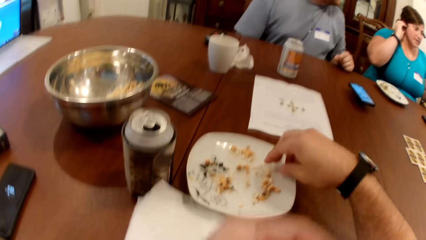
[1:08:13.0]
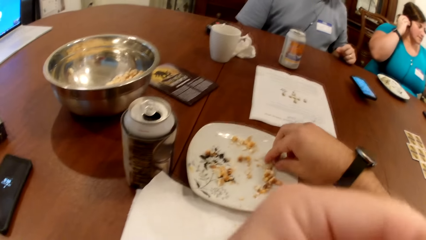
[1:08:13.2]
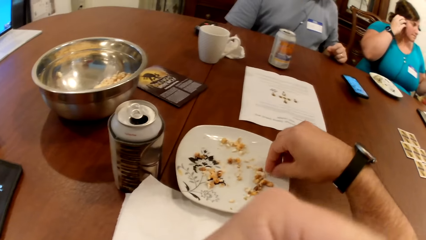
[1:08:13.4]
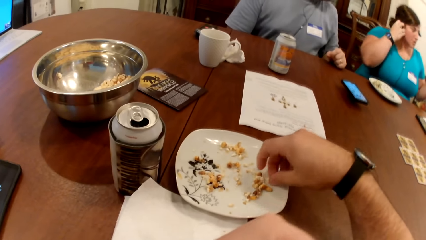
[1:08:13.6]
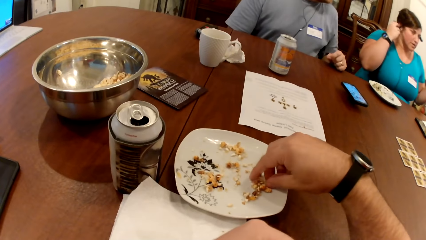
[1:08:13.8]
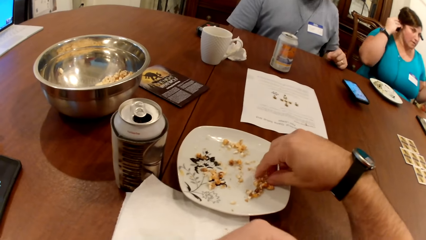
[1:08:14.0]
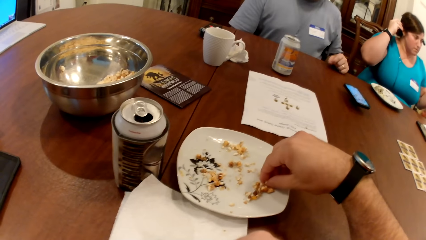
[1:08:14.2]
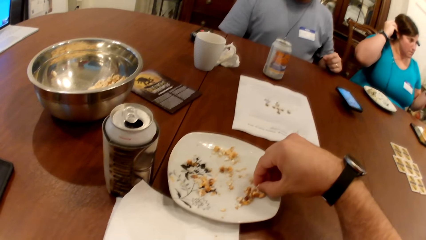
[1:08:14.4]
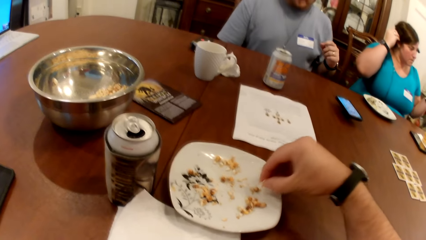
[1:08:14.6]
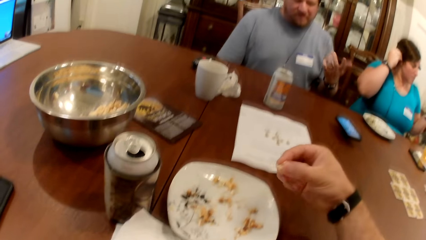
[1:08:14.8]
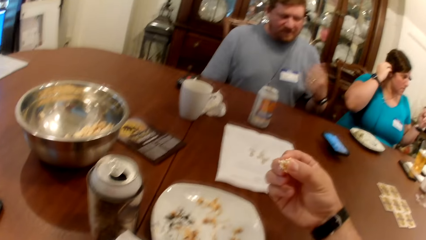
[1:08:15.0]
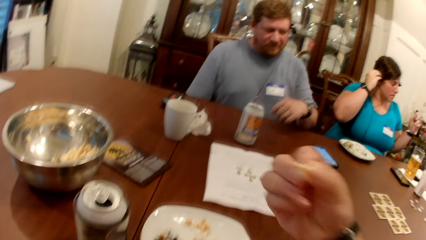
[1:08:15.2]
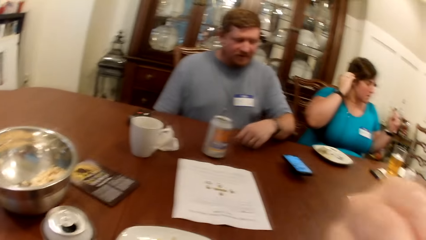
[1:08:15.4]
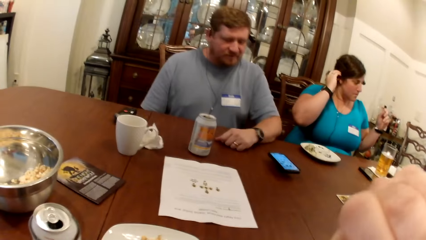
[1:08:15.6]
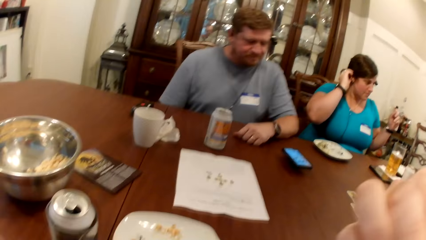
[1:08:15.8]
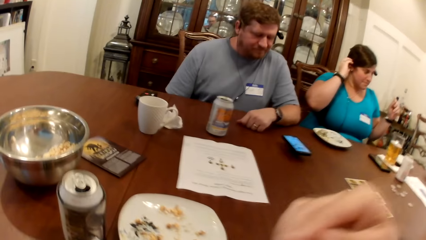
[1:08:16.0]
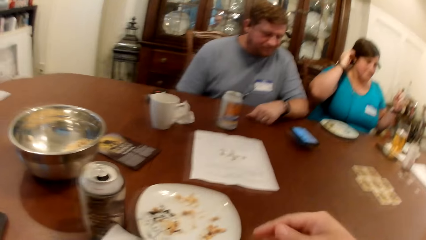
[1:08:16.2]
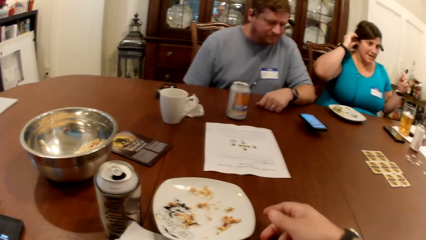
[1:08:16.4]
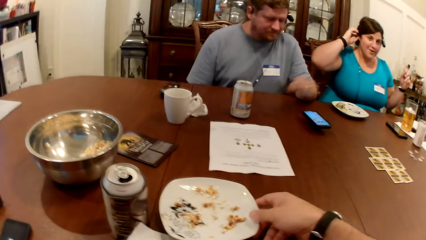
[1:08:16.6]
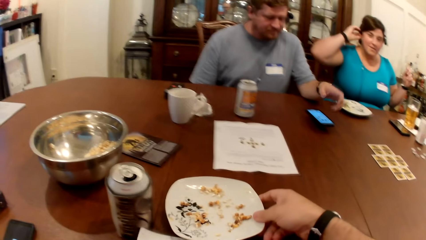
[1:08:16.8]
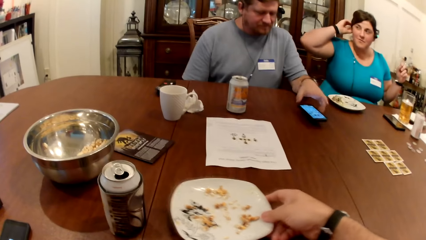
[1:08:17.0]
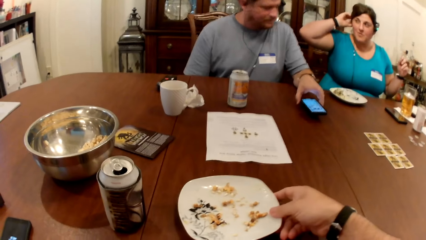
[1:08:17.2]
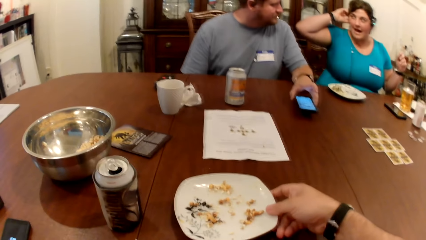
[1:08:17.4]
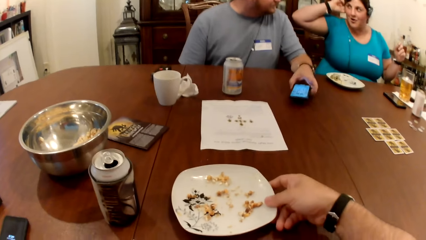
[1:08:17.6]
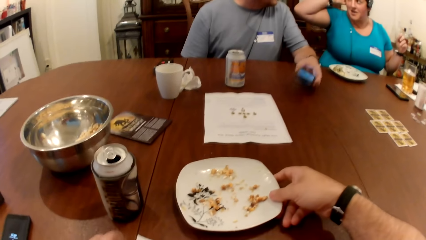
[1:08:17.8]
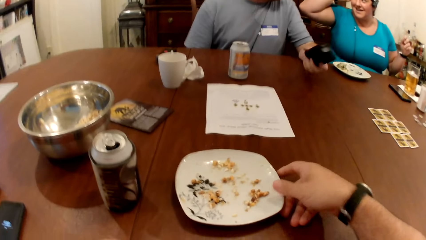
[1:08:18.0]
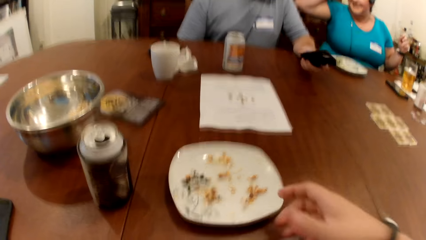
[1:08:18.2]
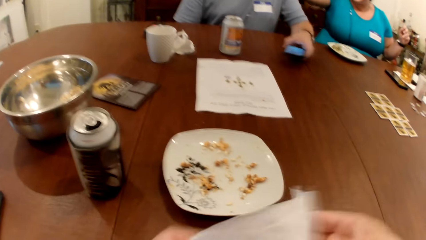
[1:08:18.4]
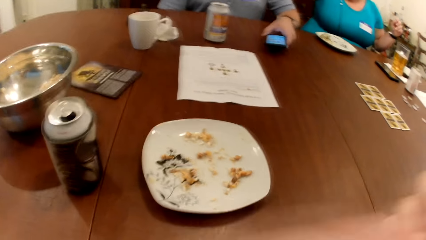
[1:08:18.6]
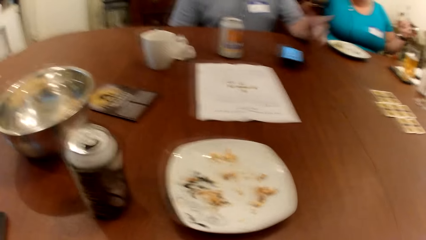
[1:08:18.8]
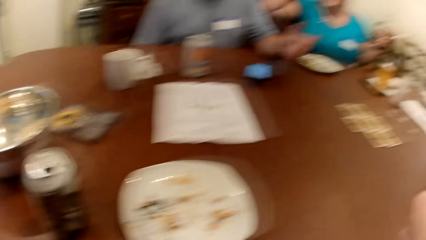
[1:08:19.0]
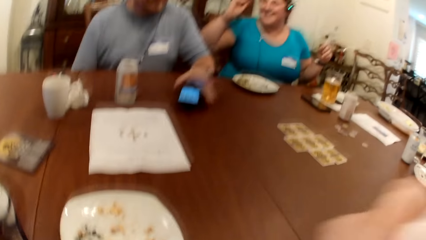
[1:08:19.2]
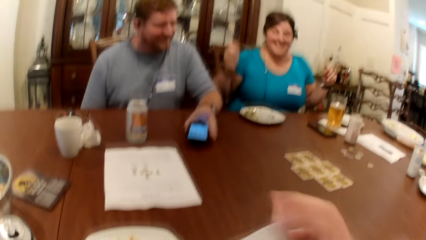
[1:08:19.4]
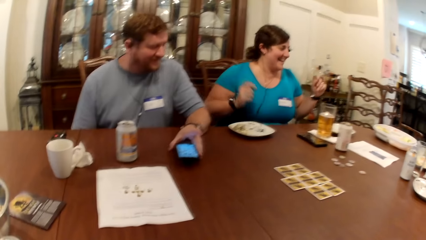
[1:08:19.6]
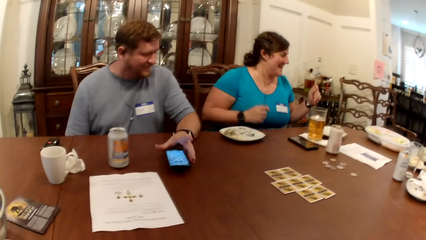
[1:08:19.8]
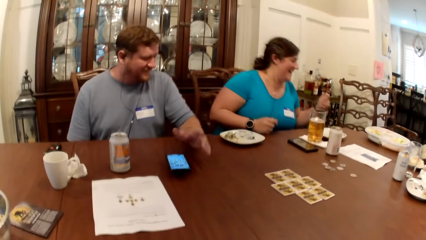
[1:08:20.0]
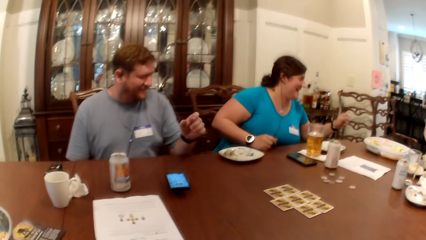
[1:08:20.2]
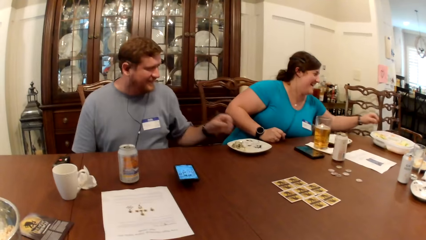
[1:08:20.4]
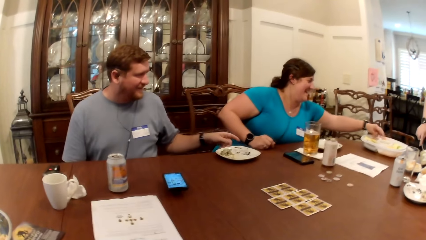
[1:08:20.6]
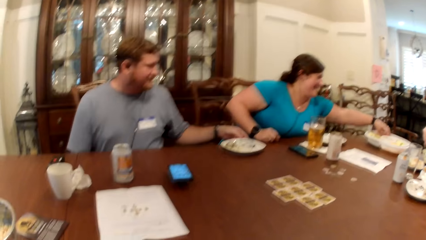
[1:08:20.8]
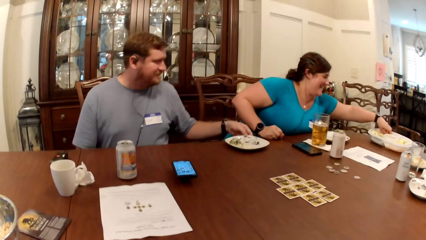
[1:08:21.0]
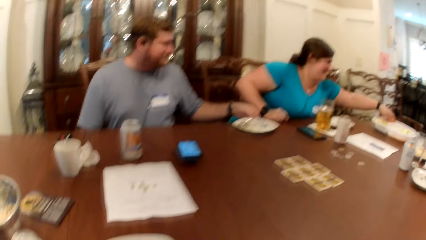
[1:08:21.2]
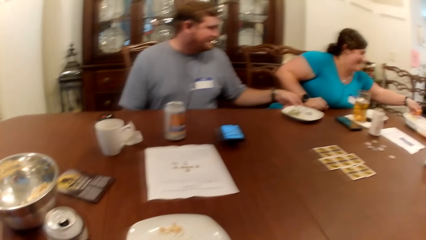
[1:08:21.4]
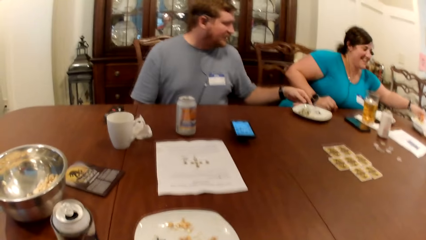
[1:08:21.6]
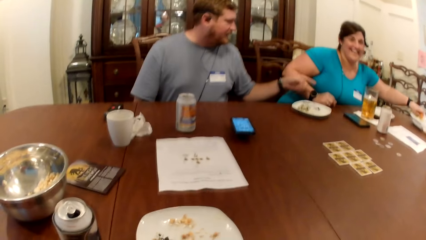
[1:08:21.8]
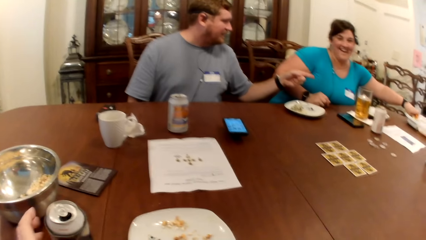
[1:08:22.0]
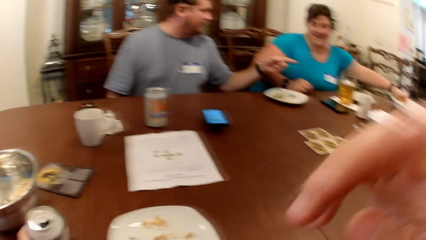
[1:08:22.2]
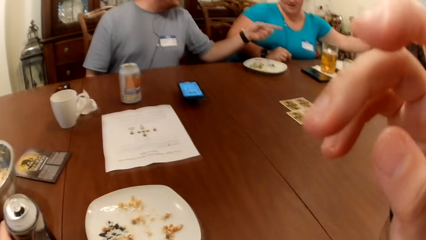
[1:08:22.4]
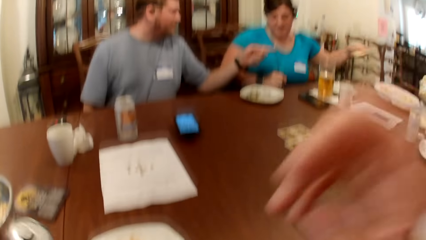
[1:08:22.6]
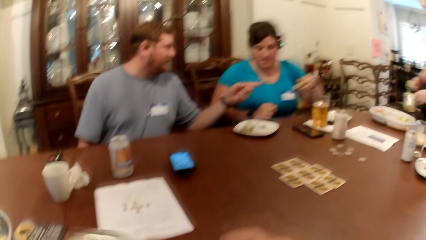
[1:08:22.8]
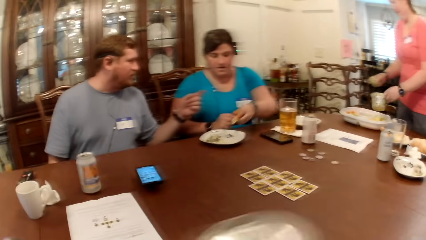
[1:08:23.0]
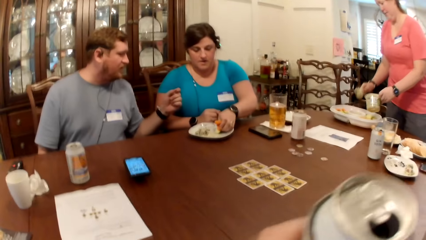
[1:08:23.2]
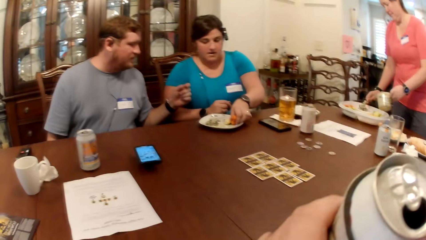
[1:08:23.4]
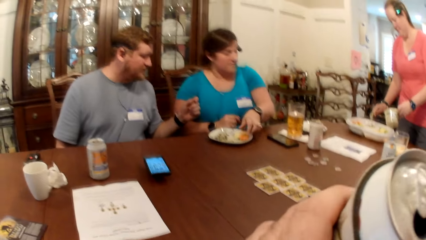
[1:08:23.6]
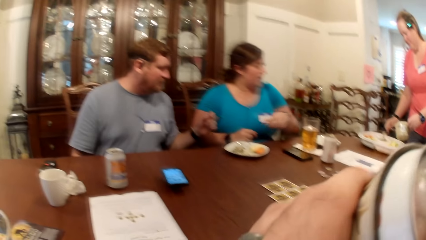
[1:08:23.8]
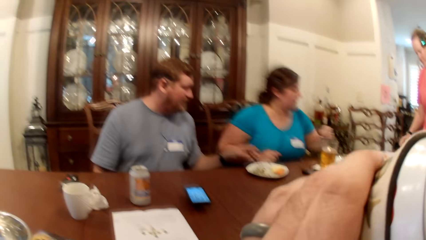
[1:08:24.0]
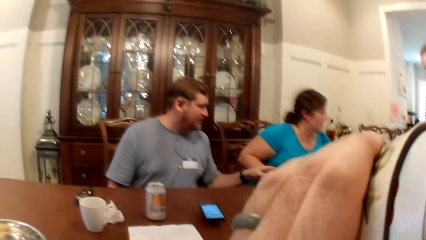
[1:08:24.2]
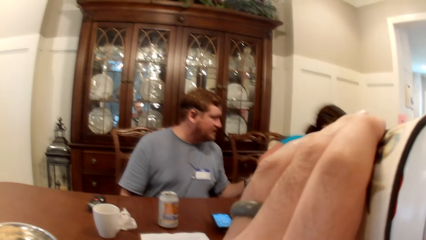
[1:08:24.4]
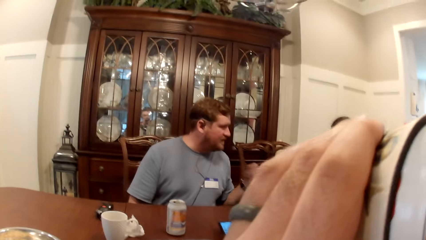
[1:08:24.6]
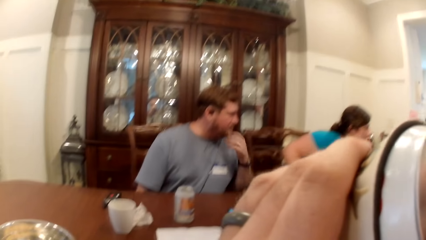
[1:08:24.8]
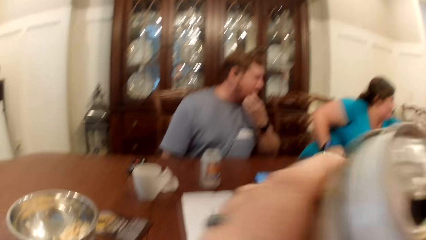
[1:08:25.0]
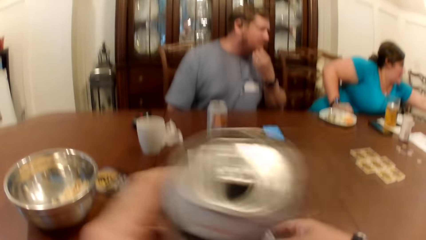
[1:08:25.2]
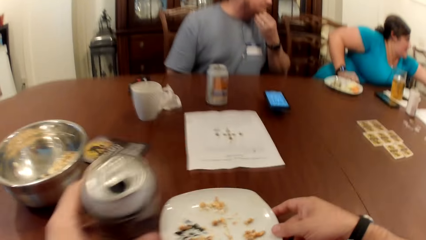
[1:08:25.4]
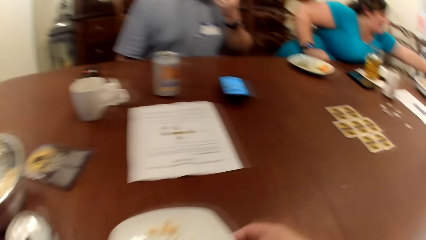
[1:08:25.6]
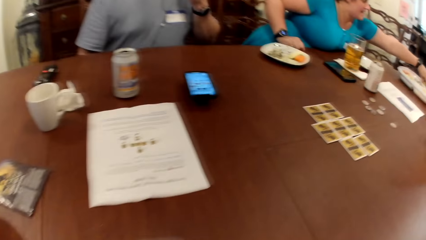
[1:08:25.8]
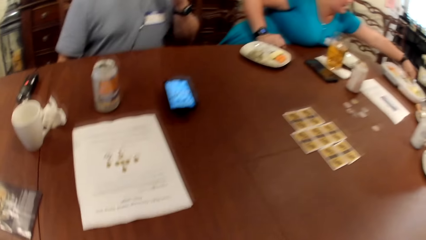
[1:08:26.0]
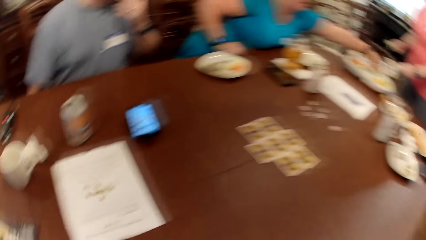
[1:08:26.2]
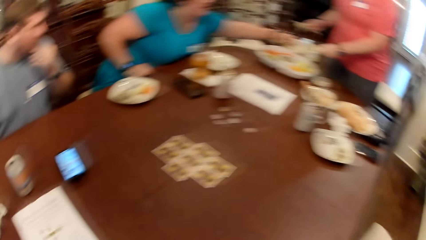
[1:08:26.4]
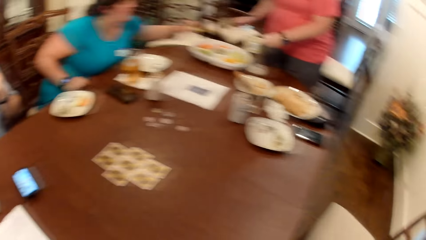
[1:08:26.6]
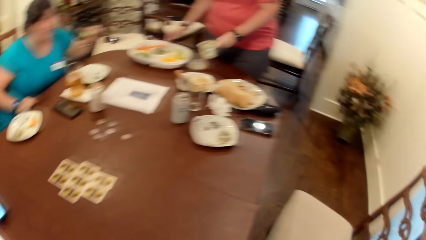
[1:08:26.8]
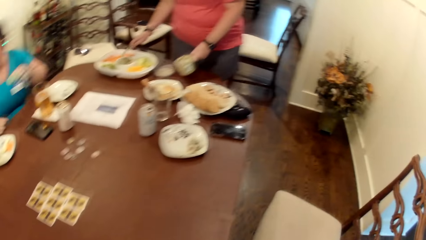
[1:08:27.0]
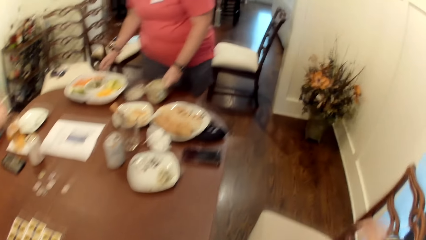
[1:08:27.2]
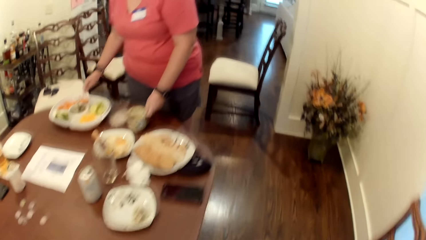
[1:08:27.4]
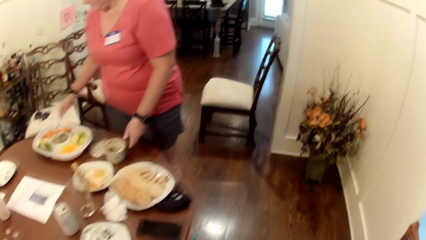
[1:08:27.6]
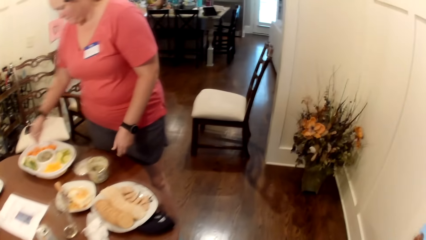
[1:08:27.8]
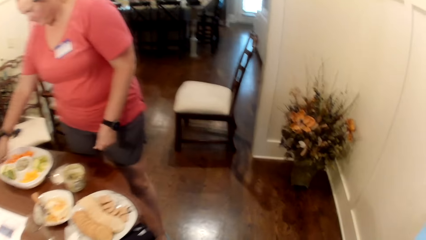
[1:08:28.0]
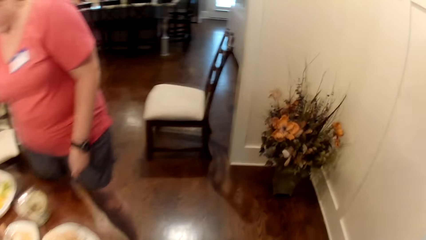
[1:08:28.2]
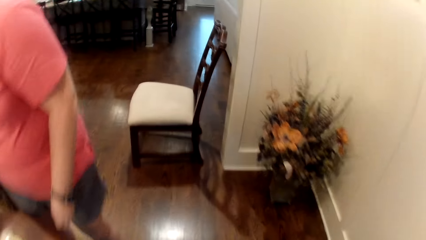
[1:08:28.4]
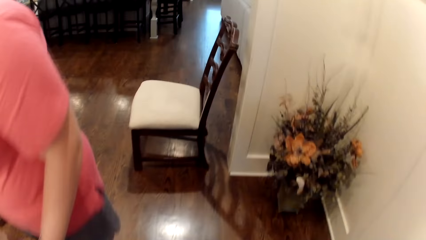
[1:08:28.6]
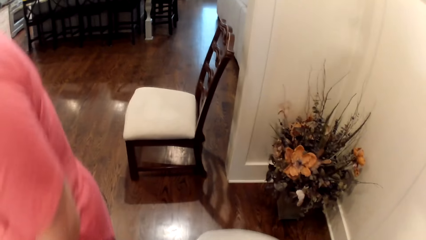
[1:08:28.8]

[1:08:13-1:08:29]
The woman adjusts her hair with her right hand. The camera wearer picks food with his hand. He eats the crispy rice in his right hand. The man flips his left hand in the air and rests his left hand on the table. The camera wearer moves the plate on the table with his right hand. The man lifts the phone on the table with his left hand. The camera wearer holds a tissue with his hands. The man drops the phone in his left hand on the table and moves the phone on the table with his left hand. The woman rests her right hand on the table. The camera wearer talks to the woman. The man moves the plate on the table with his left hand and points his left hand at the plate on the table. The camera wearer grabs a can on the table with his left hand. He touches his face with his right hand. The woman lifts food from the compartment plate with her left hand. Another woman scoops sauce from a plastic bowl in her left hand with the spoon in her right hand. The first woman drops the food in her left hand on the plate. The camera wearer drinks from the can in his left hand. The other woman drops the sauce in the spoon into the compartment plate. The man touches his face with his left hand. The camera wearer drops the can in his left hand on the table. The first woman lifts food from the compartment plate with her left hand. The other woman drops the sauce in the spoon into the compartment plate and drops the plastic bowl in her left hand on the table.
